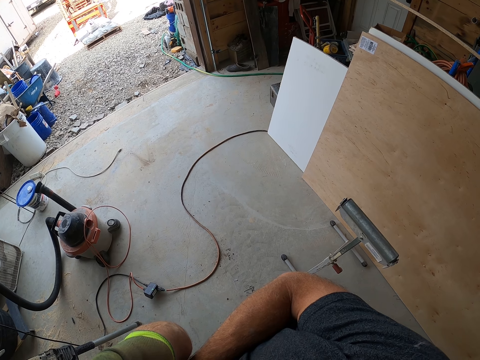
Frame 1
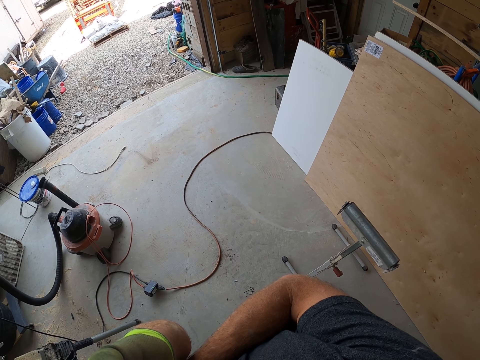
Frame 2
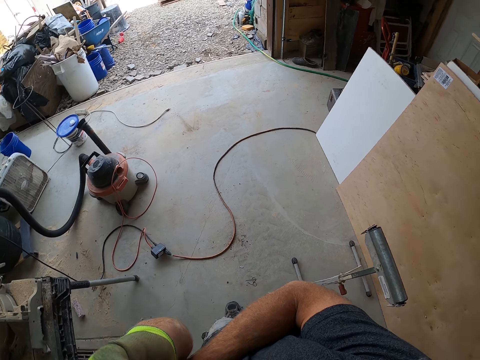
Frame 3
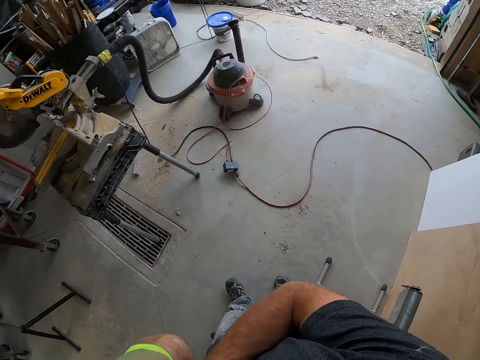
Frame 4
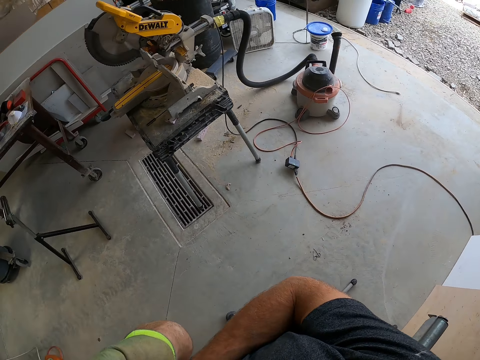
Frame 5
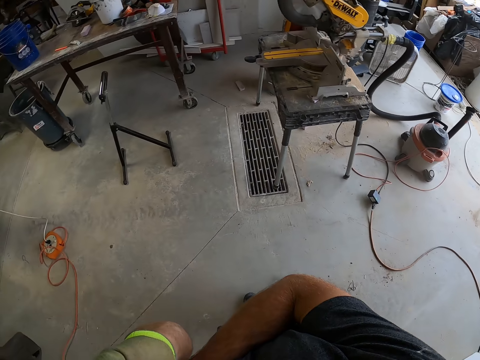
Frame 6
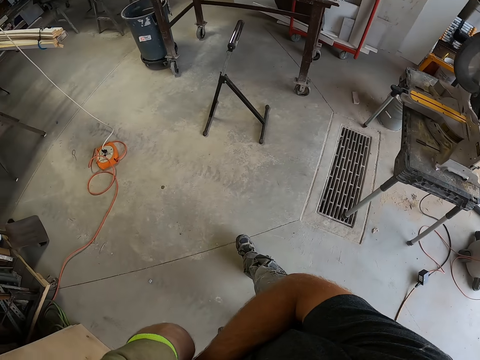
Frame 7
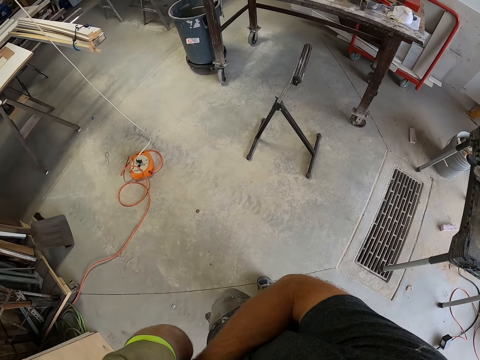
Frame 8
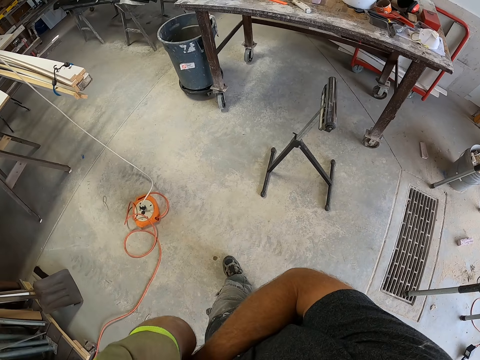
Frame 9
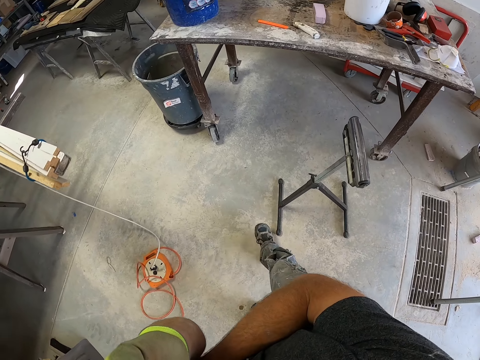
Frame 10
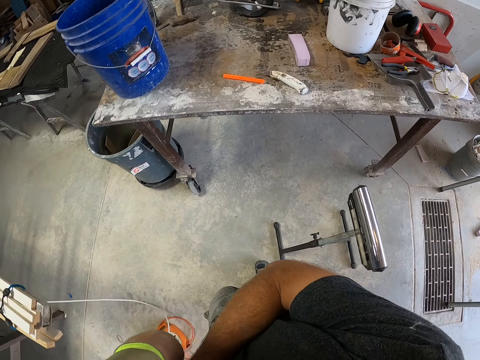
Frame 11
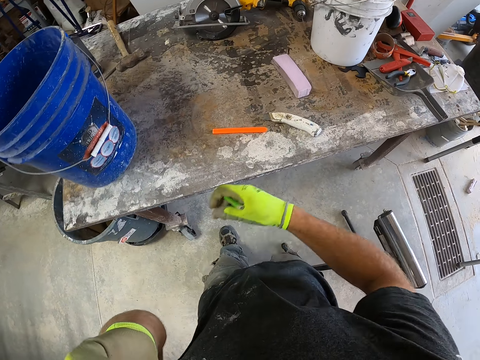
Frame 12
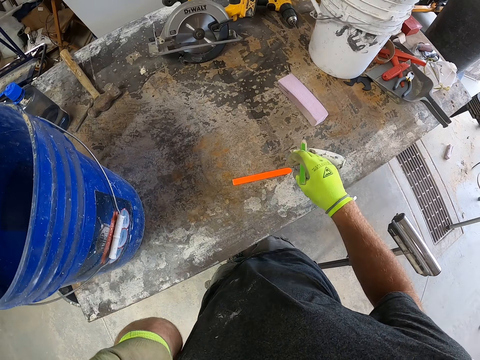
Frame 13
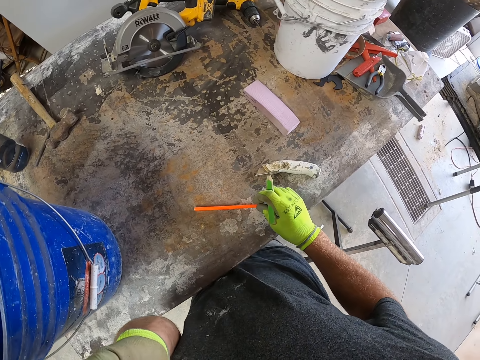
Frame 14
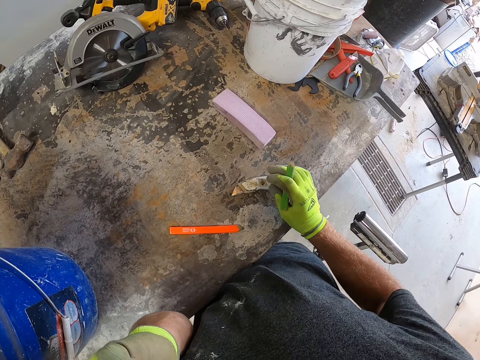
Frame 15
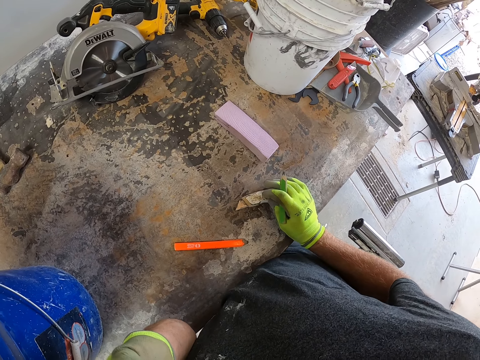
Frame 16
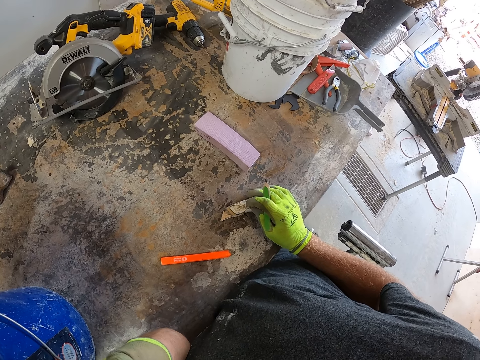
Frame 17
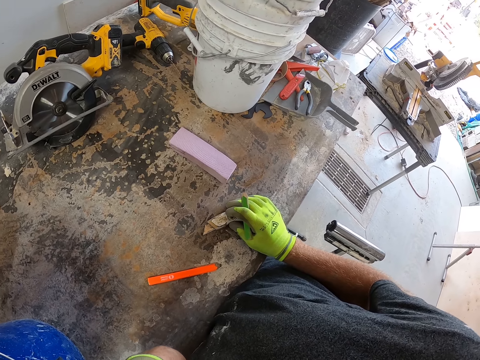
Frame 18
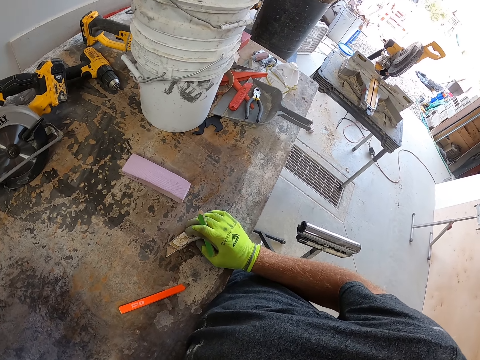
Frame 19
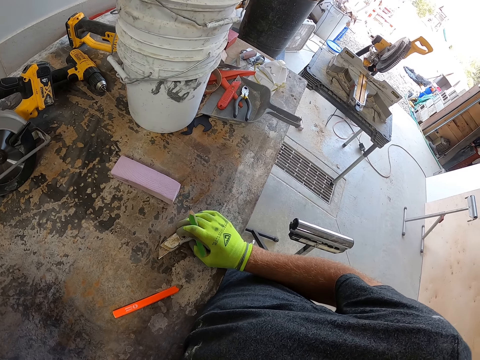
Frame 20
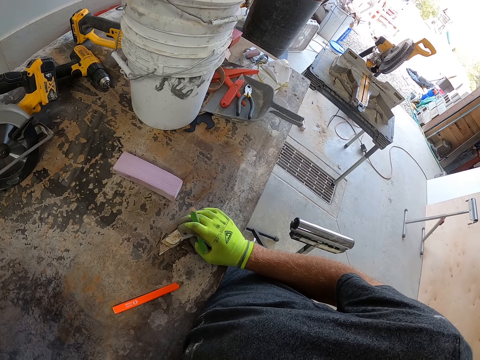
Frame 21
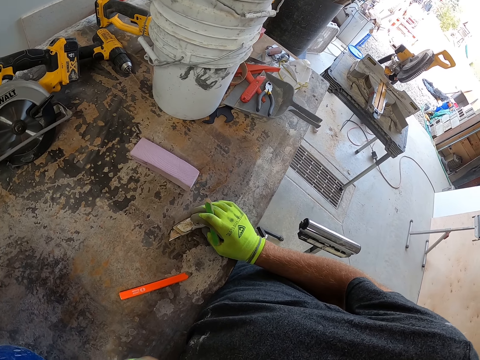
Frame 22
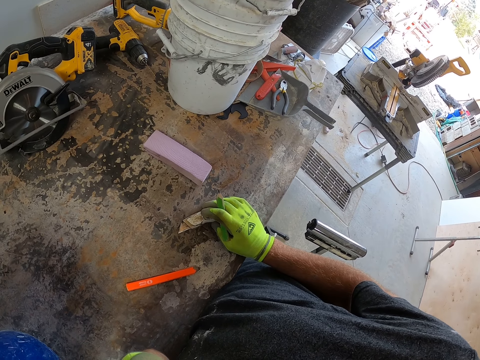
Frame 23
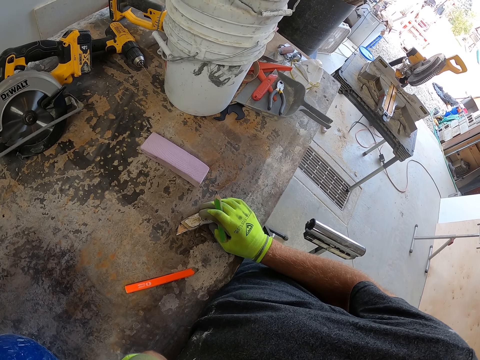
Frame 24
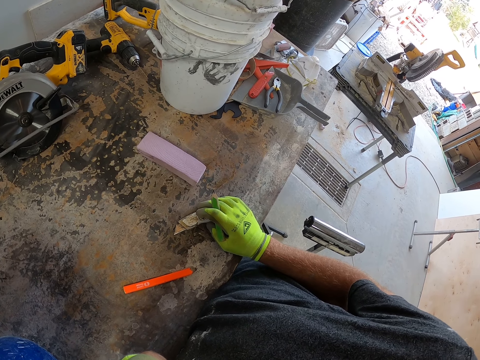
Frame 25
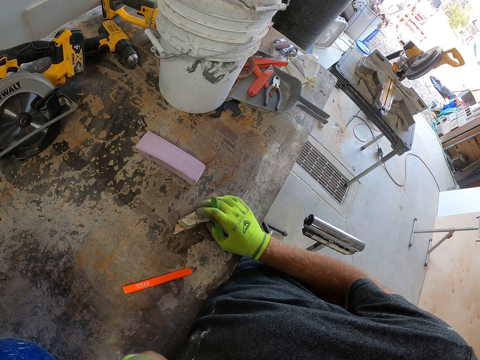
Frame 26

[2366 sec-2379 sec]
The camera wearer walks towards the table with his phone in his left ear. He moves the orange utility knife on the table with his right hand. He moves the pencil on the working bench. He places his right hand on the utility knife on the table.

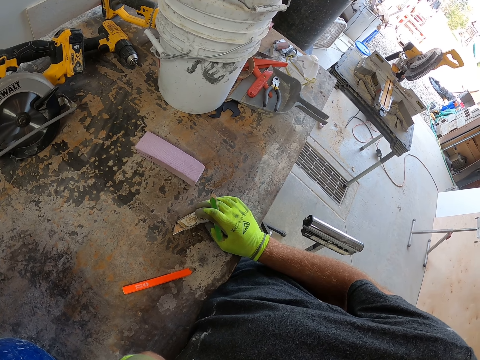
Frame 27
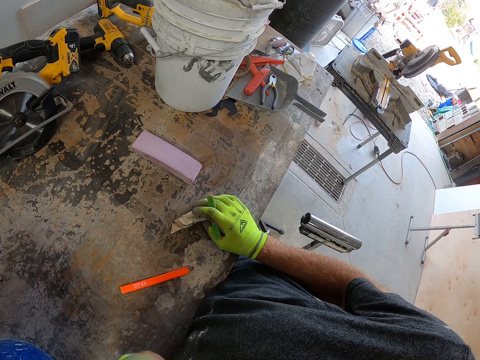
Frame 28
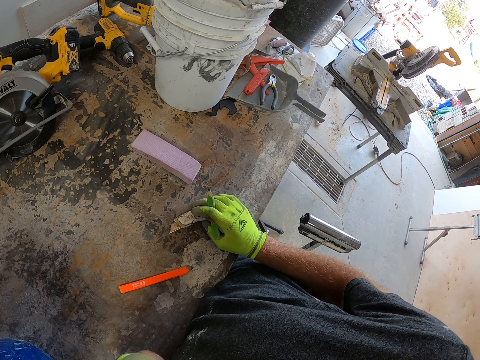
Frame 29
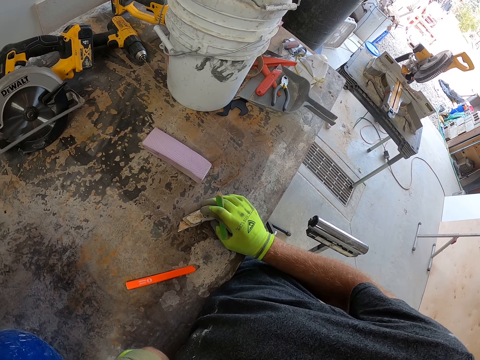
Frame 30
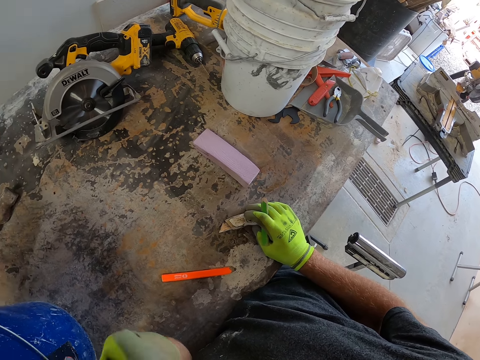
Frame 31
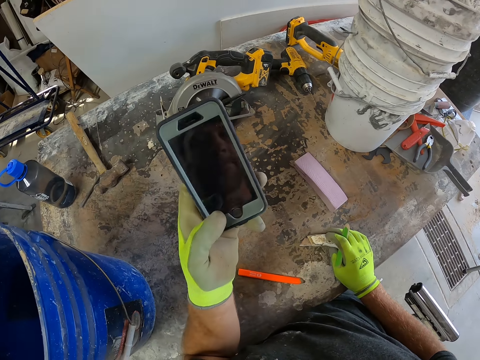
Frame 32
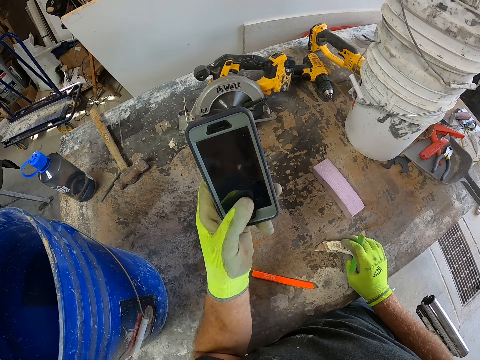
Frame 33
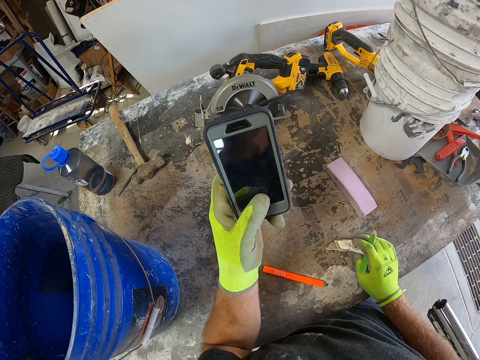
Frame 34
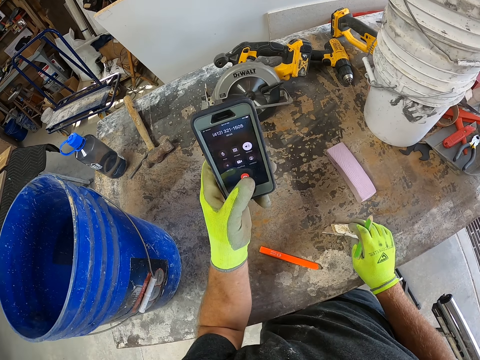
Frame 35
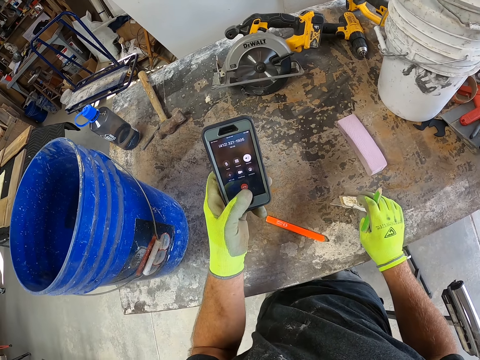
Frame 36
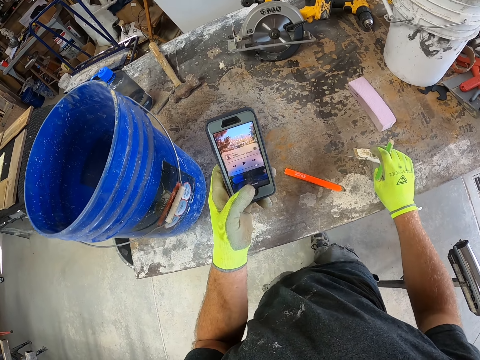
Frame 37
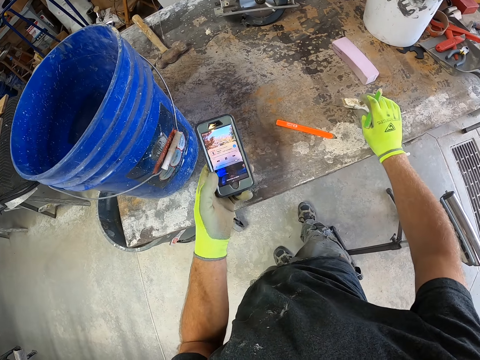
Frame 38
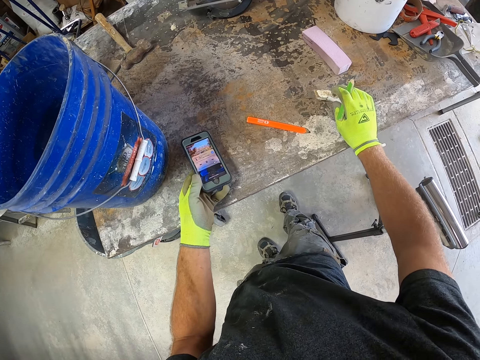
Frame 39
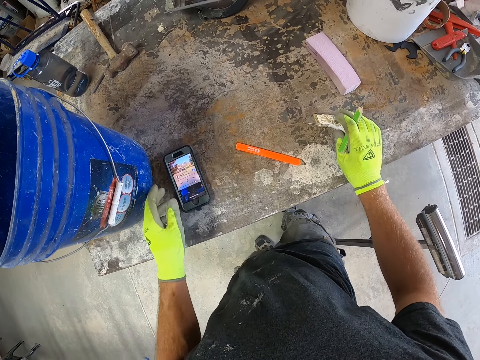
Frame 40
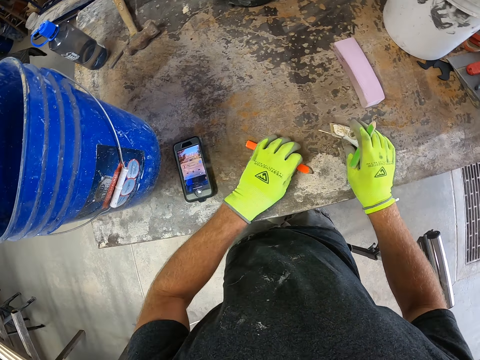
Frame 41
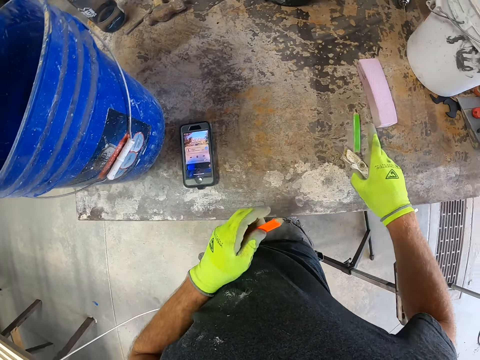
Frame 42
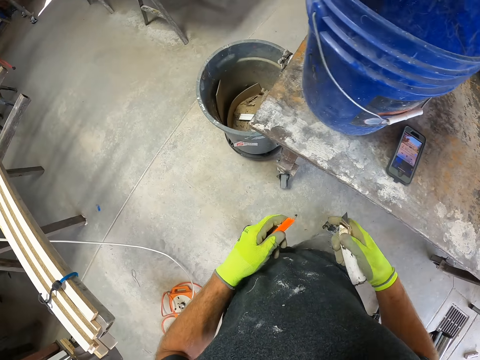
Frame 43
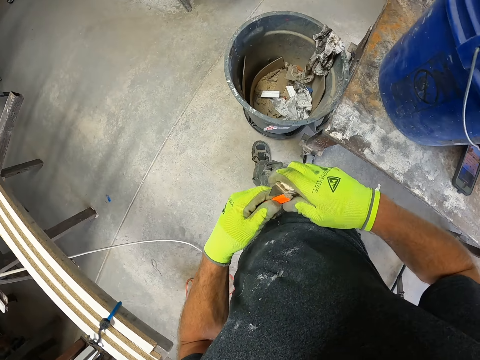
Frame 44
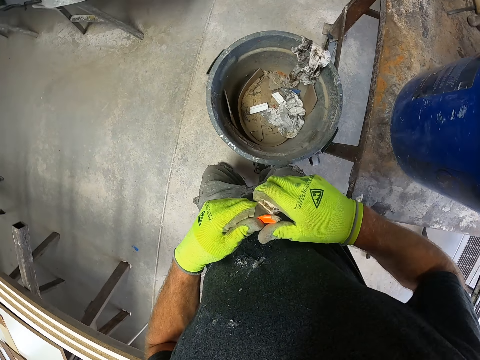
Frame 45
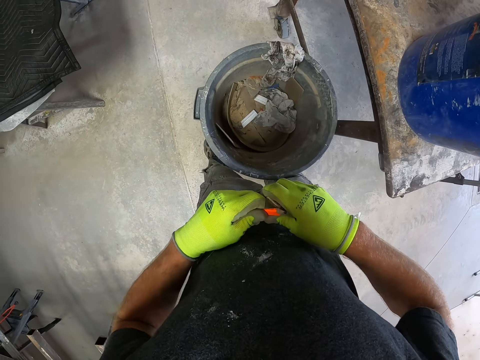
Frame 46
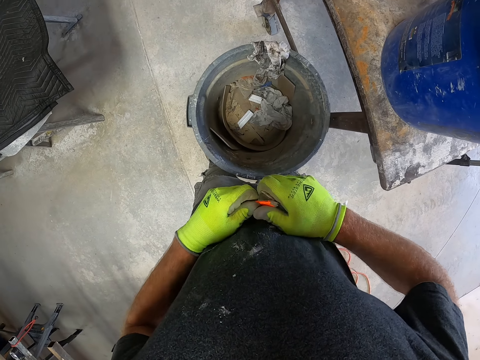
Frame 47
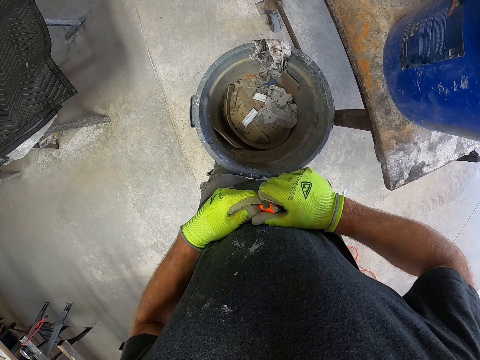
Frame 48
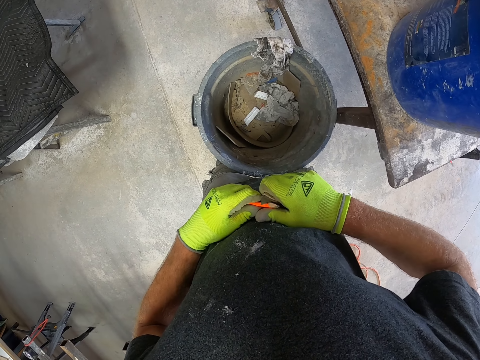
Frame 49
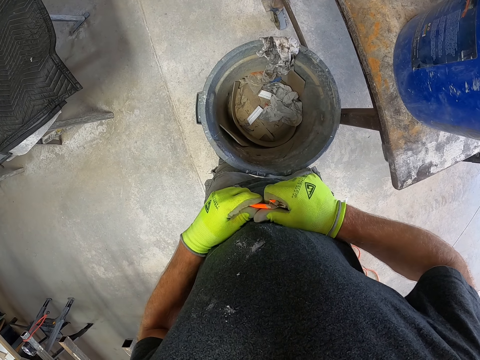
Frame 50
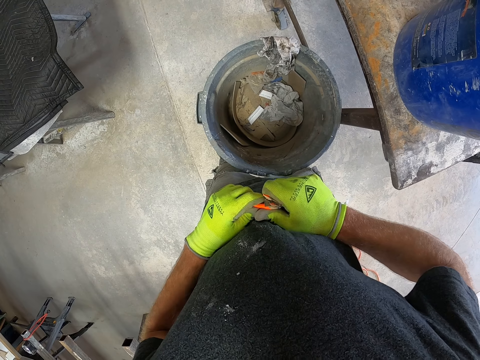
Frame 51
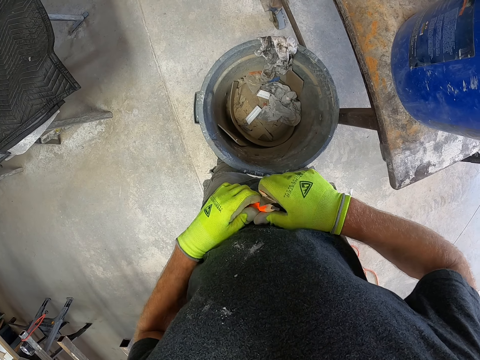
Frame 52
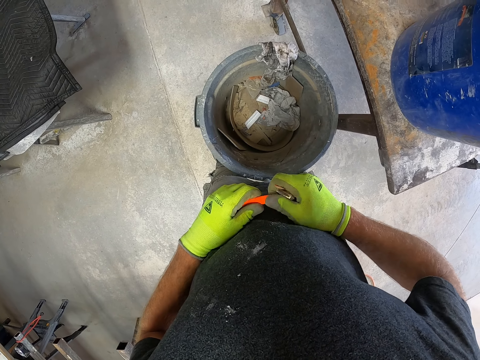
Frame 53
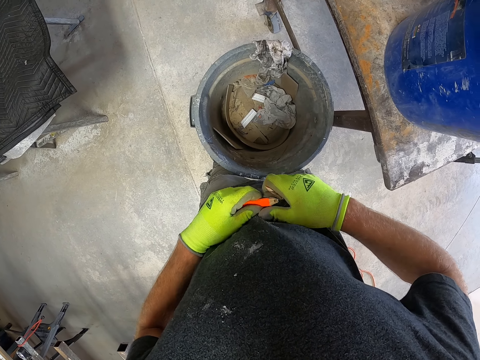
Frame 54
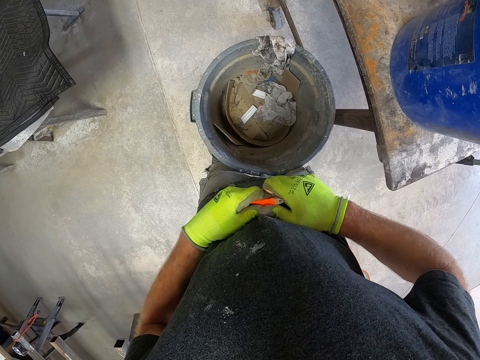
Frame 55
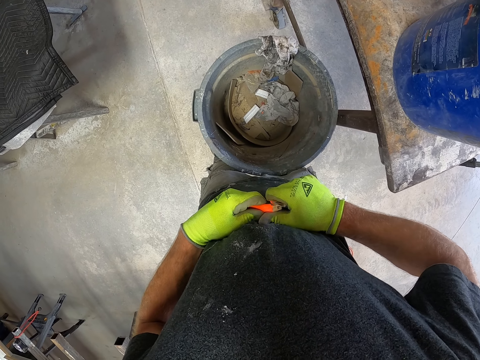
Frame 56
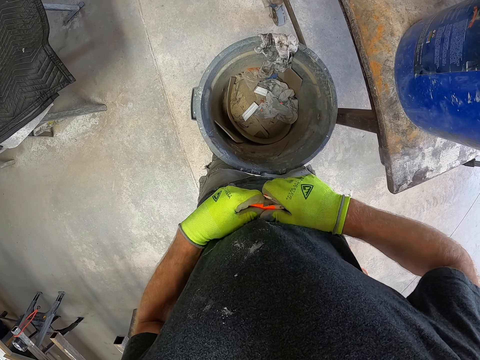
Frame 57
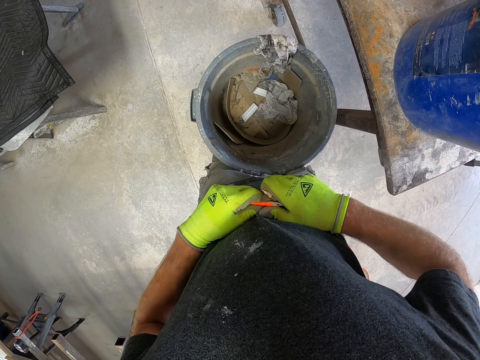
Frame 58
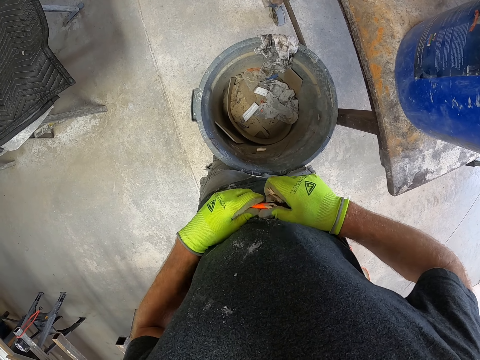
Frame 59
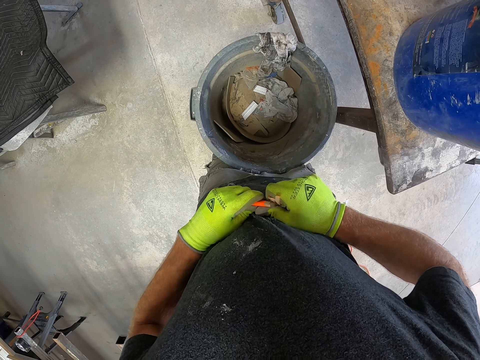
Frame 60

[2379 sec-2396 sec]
The camera wearer goes through his phone. He drops his phone on the table. He picks up the orange pencil from the table with his left hand. He drops the green pencil on the working bench. He picks up the utility knife from the table with his right hand. He walks to the dustbin. He sharpens the orange pencil with the utility knife.
